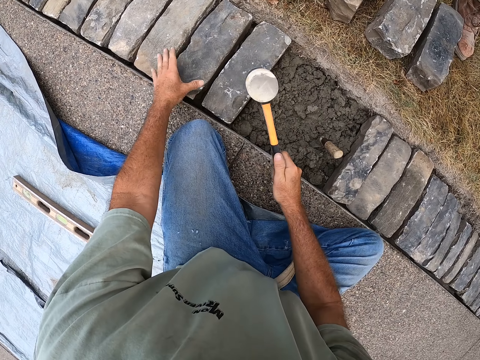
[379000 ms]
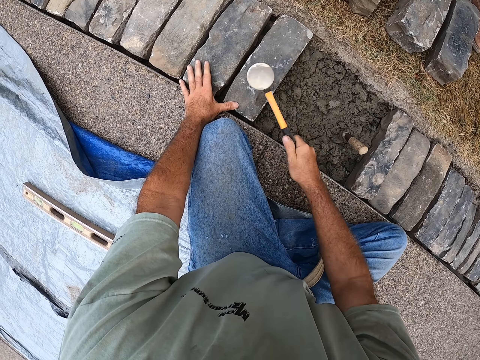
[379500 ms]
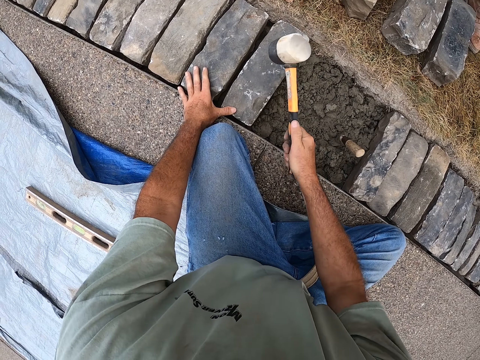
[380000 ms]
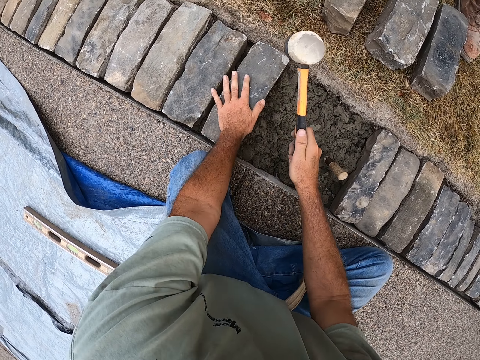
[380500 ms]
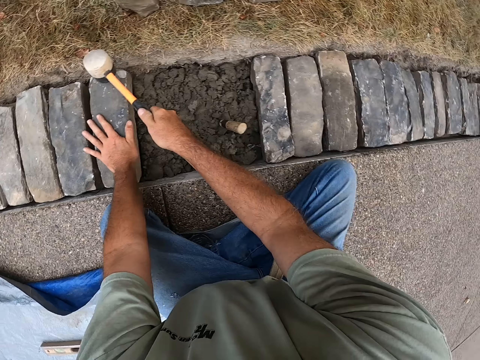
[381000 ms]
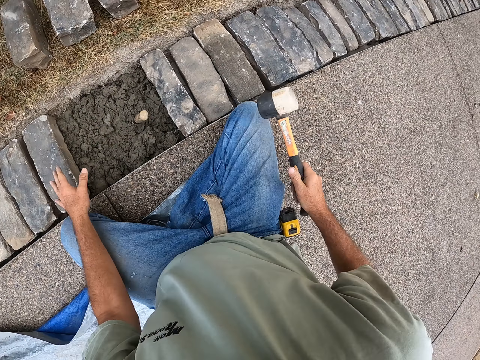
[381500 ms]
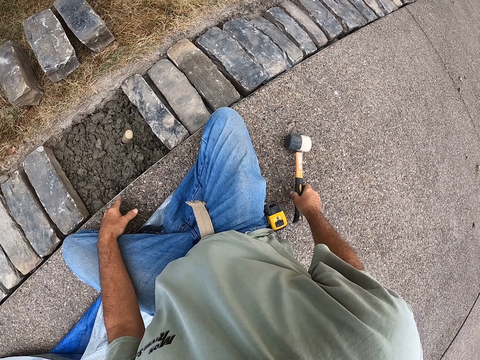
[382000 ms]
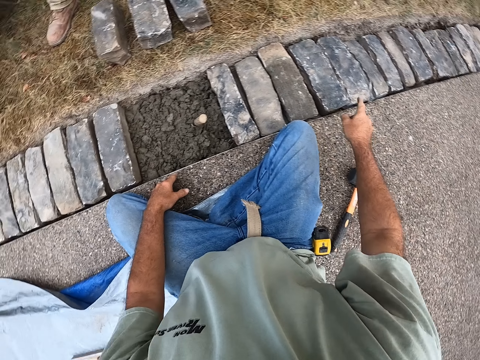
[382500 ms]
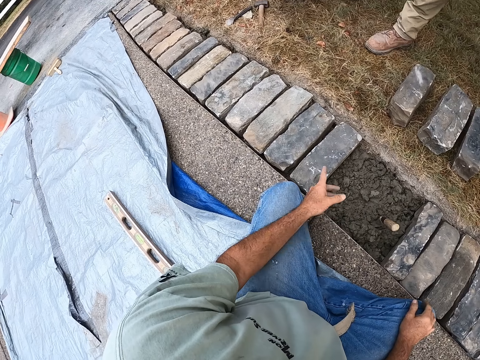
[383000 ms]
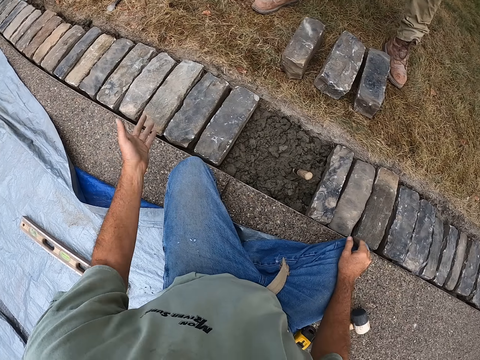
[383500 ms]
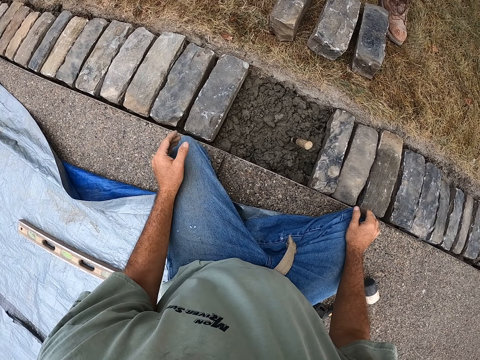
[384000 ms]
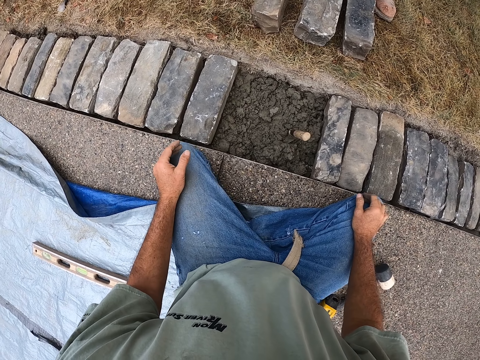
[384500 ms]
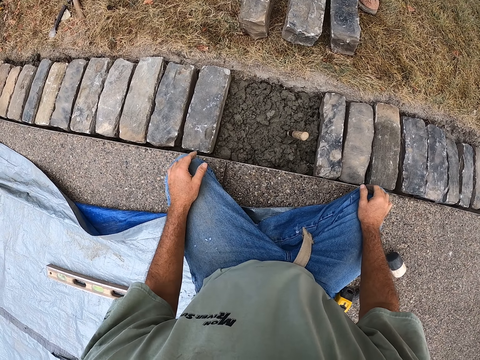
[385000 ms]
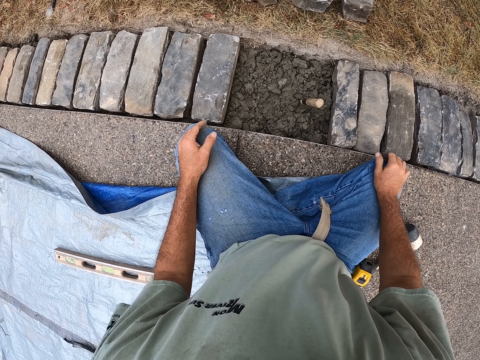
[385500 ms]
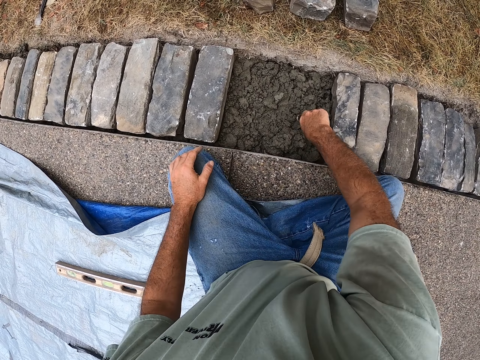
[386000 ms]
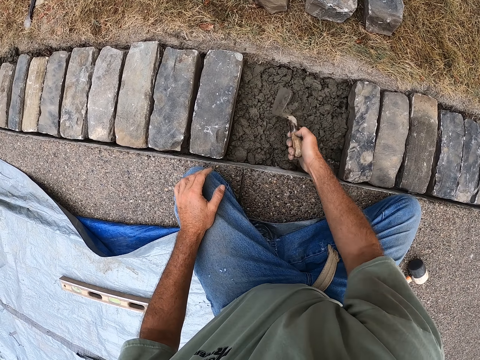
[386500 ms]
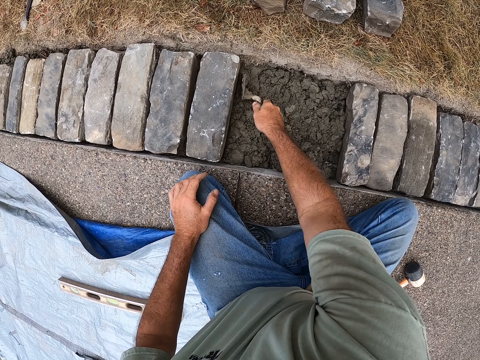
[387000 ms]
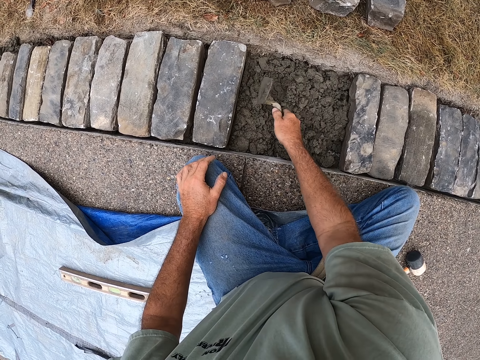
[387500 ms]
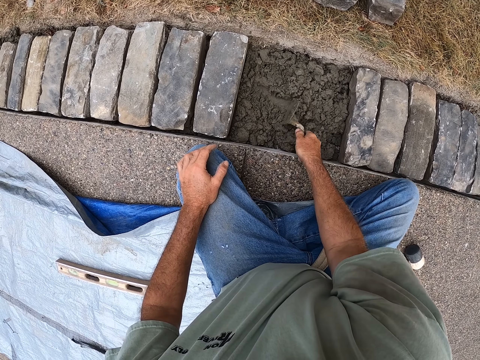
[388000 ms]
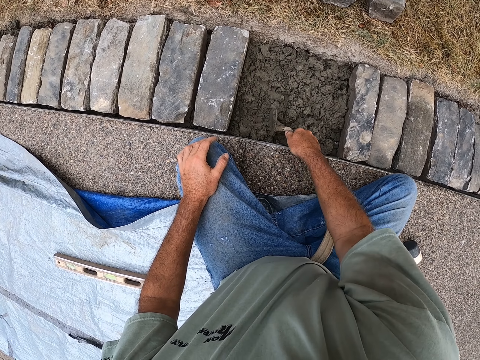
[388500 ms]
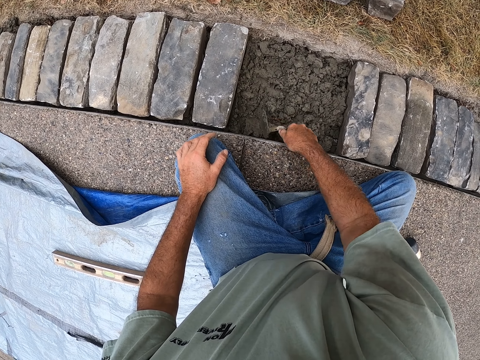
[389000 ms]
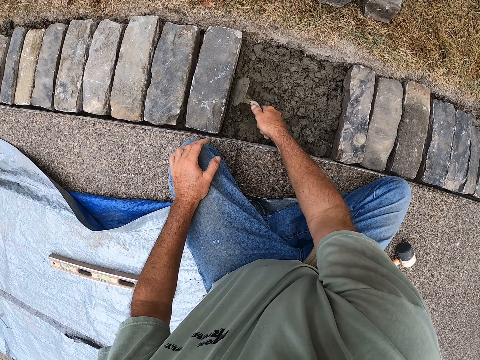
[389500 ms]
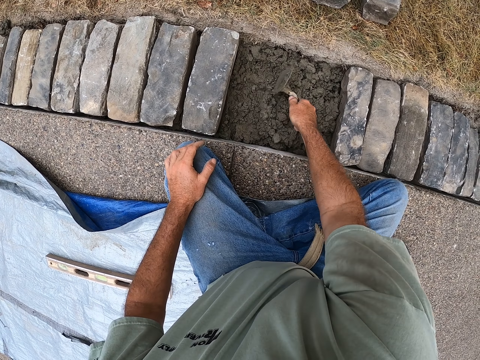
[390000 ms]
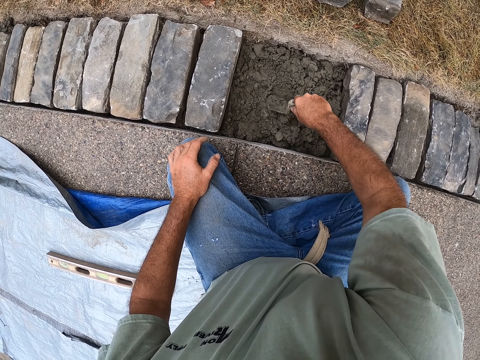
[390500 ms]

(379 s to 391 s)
The camera wearer looks around the ground. He puts the rock hammer on the road. He points the bricks in a ditch. He looks around the ground. He moves his hand. He stares at the bricks in the ditch. He spreads the mortar with a trowel inside the ditch.

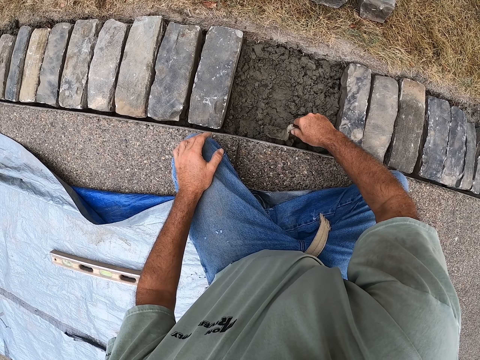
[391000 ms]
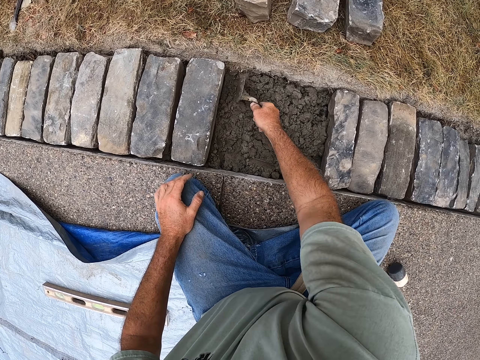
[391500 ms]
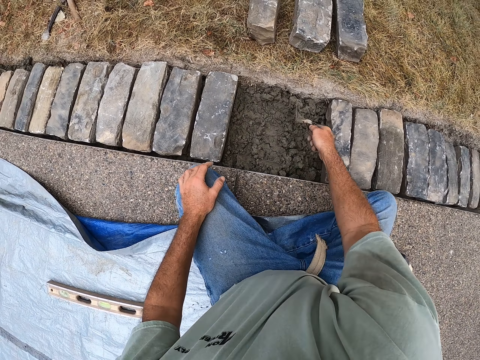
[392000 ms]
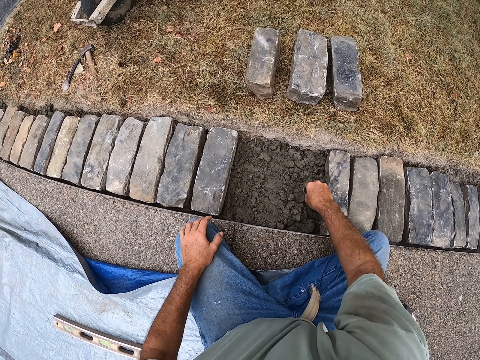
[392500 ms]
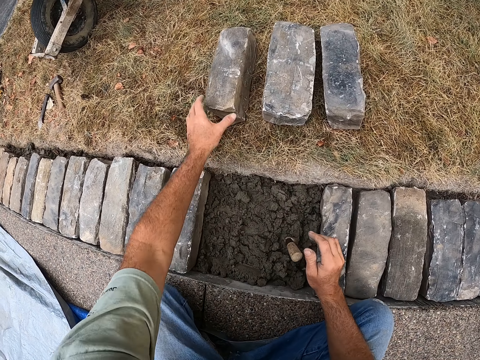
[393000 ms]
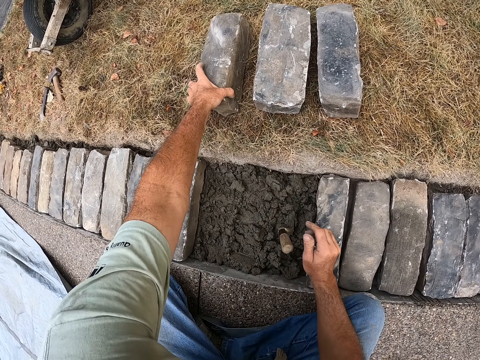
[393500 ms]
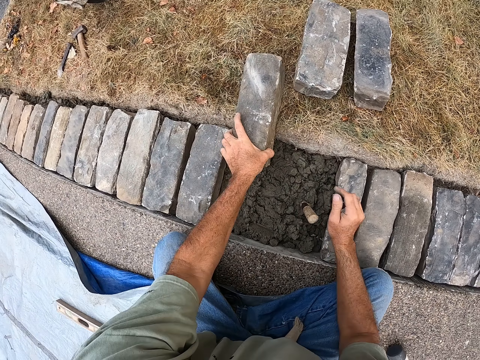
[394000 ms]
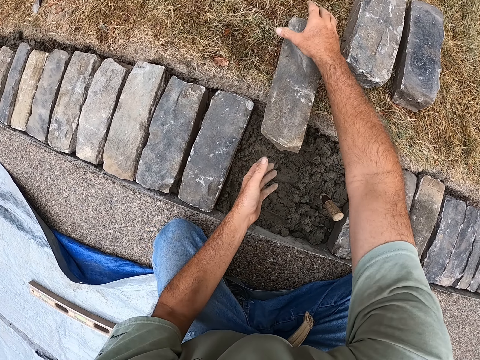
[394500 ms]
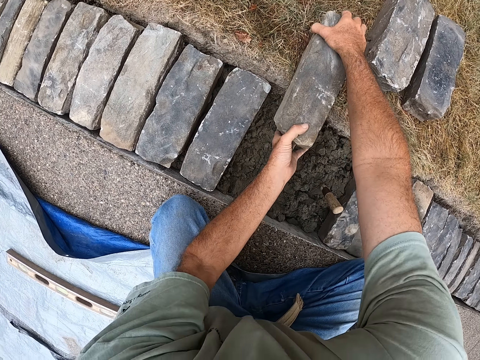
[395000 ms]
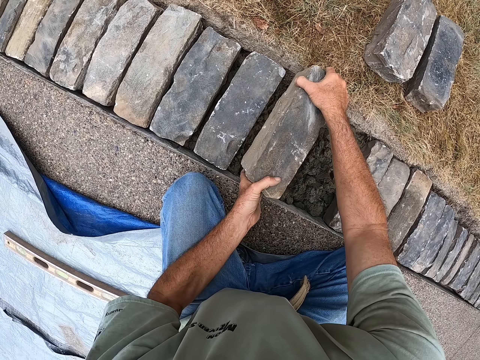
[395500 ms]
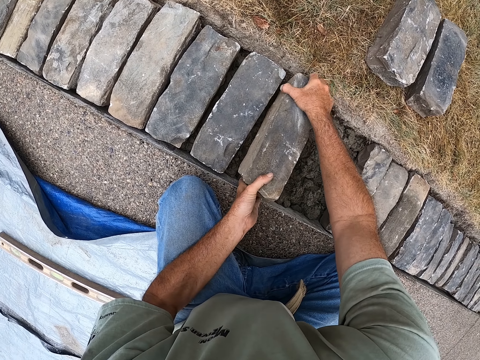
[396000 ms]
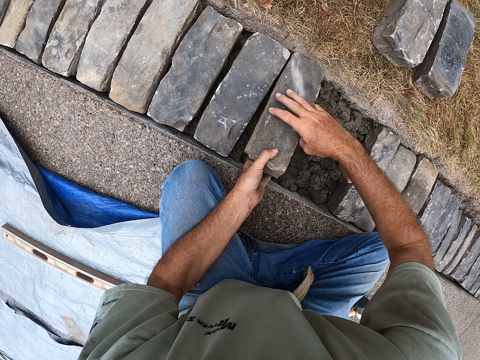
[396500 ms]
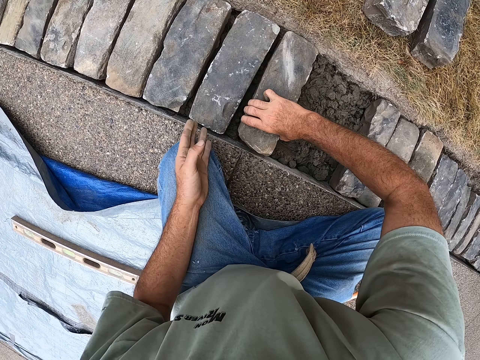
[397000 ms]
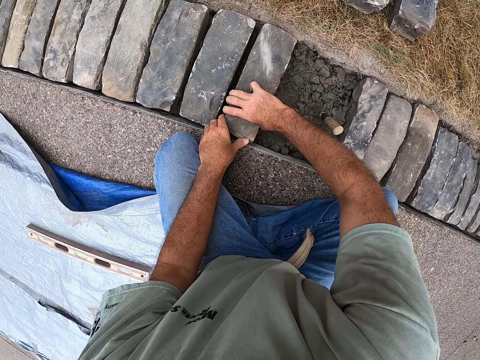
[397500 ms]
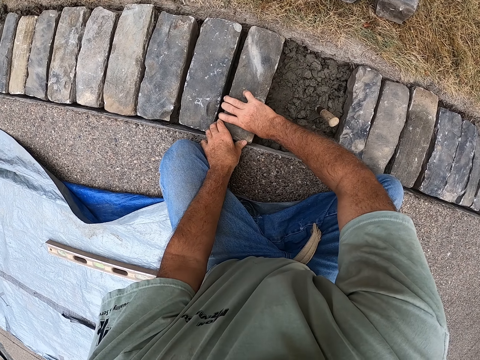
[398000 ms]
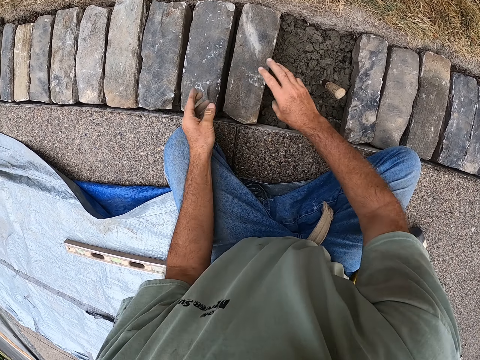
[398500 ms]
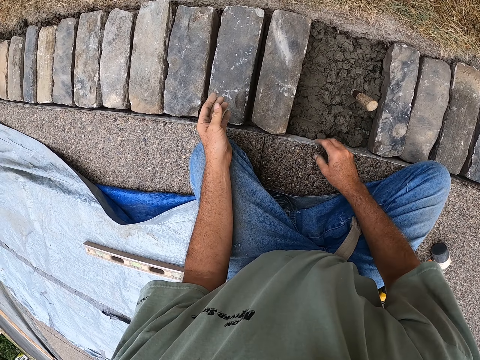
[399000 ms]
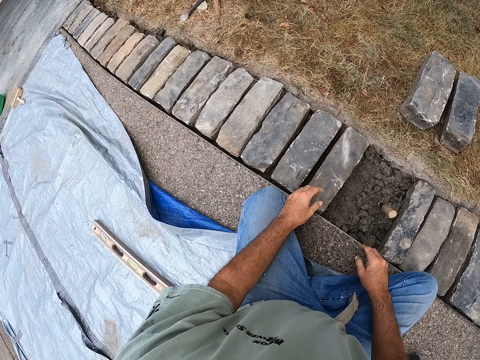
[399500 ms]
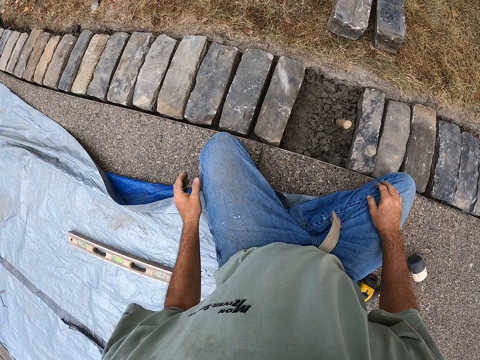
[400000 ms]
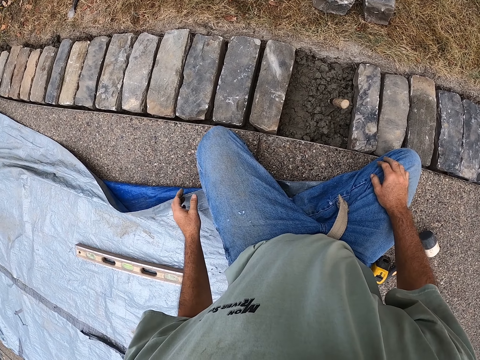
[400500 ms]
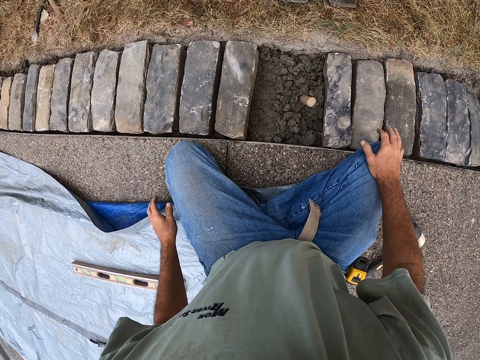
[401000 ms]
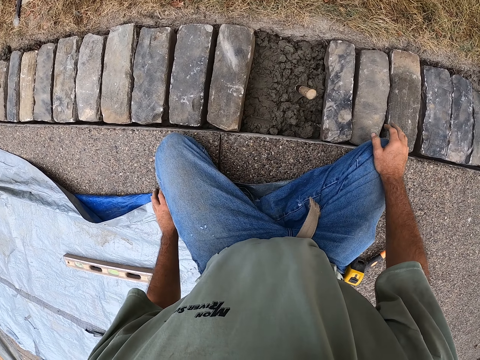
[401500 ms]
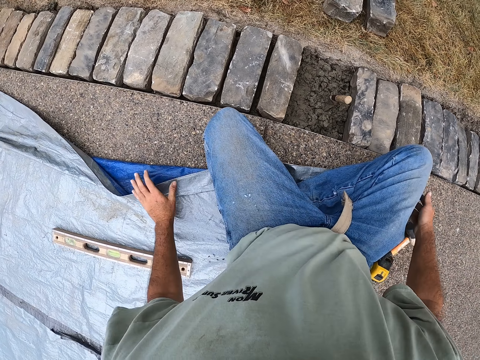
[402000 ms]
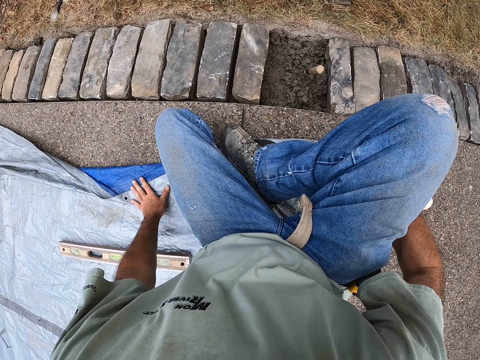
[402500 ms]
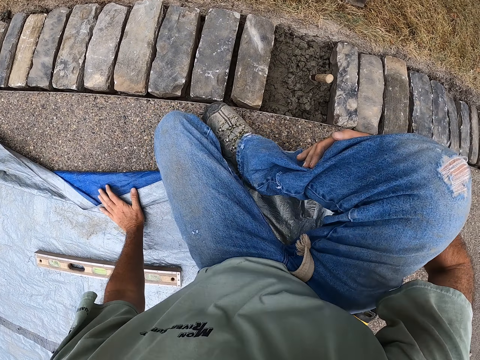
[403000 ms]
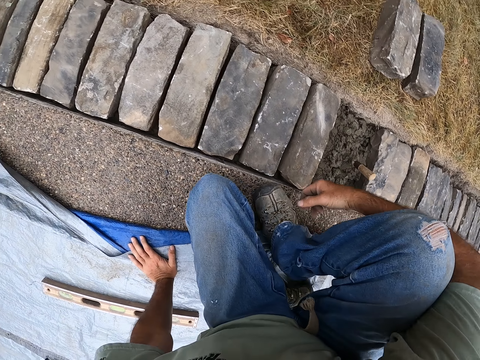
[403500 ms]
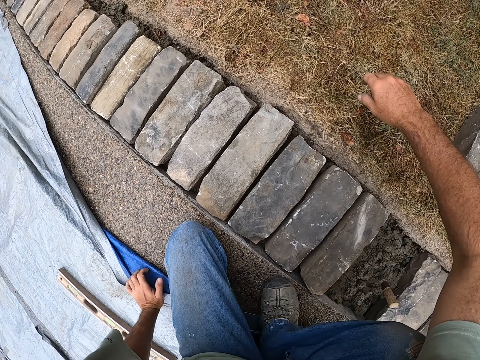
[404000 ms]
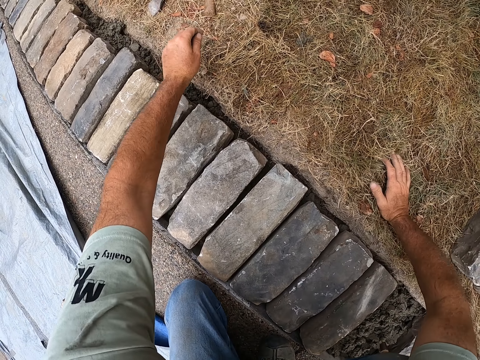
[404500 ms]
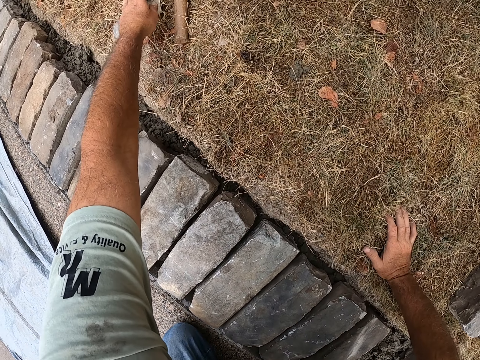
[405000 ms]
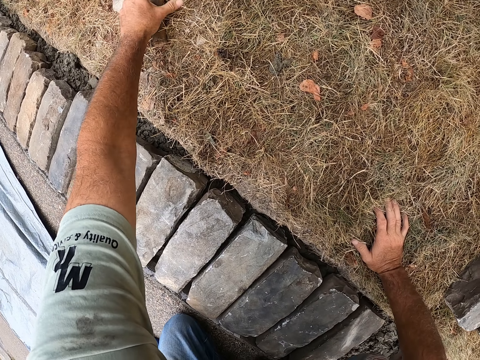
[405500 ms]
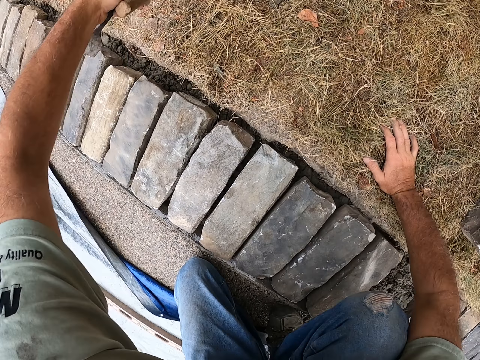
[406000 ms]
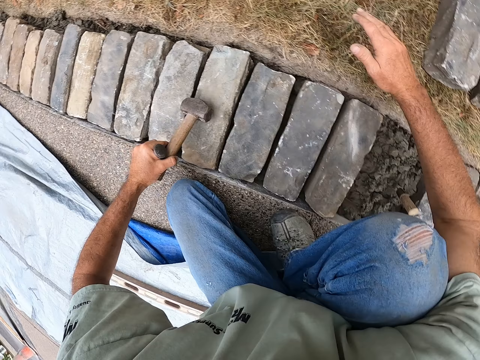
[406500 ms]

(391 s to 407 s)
The camera wearer moves the brick into a ditch. They place a building stone on the concrete. They stare at the bricks in the ditch. They move on the tent cloth. They pick up the chisel and the rock hammer from the ground.
